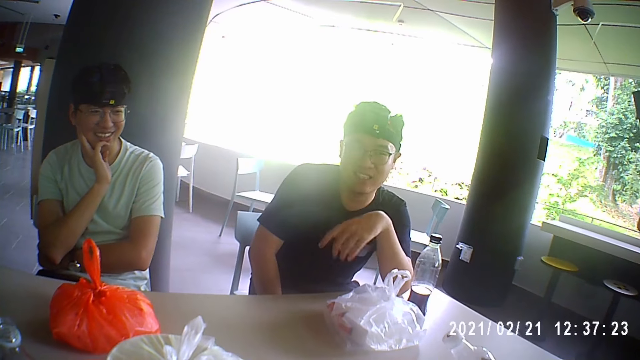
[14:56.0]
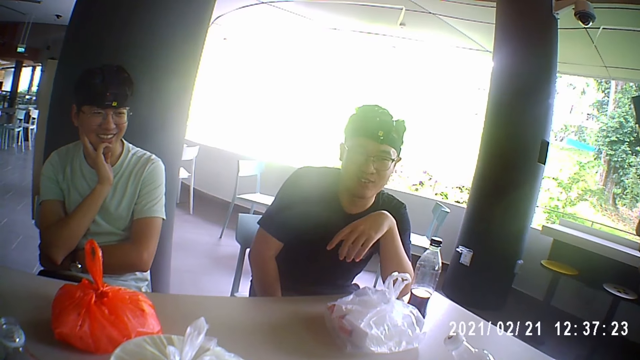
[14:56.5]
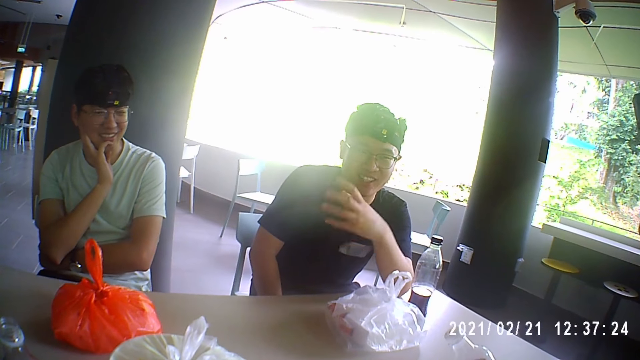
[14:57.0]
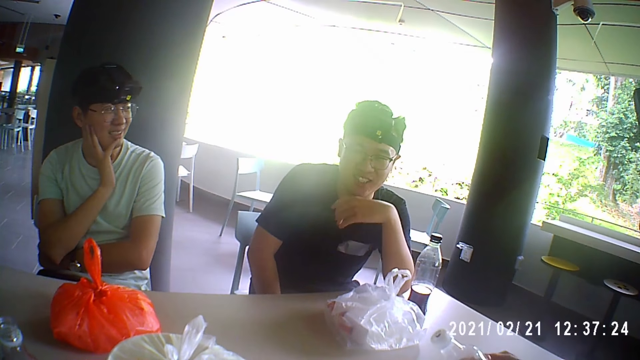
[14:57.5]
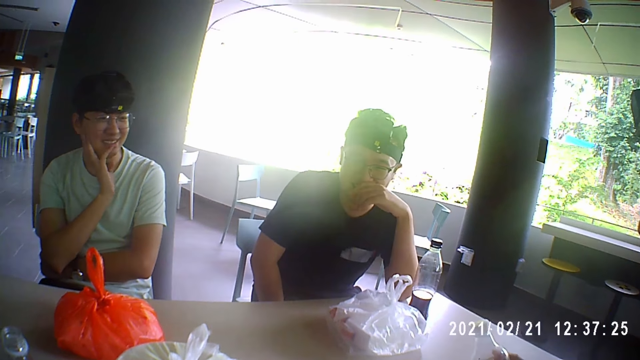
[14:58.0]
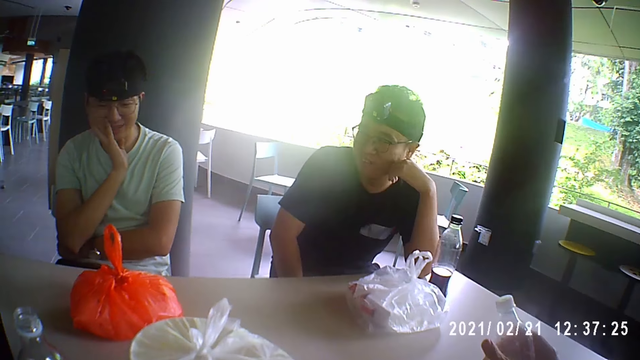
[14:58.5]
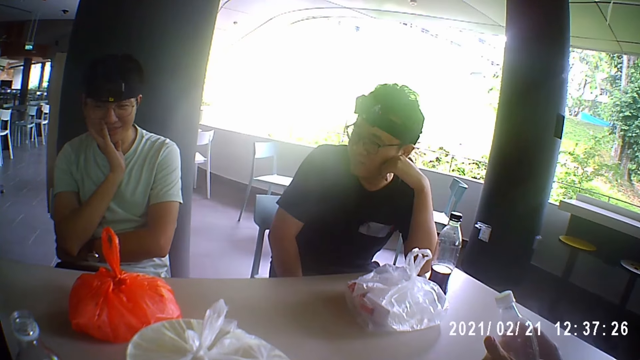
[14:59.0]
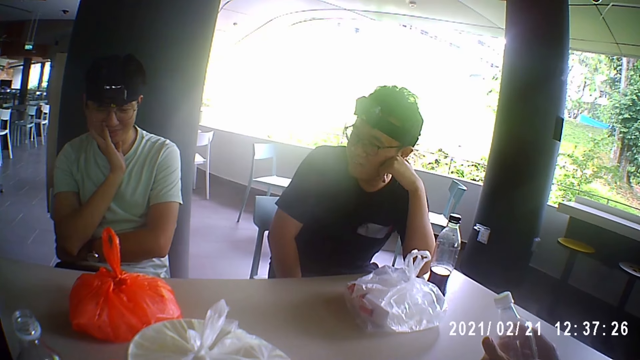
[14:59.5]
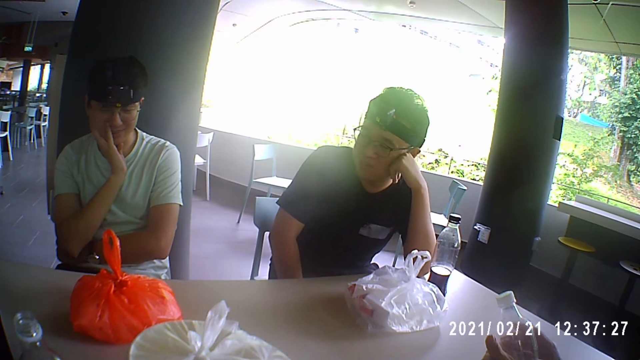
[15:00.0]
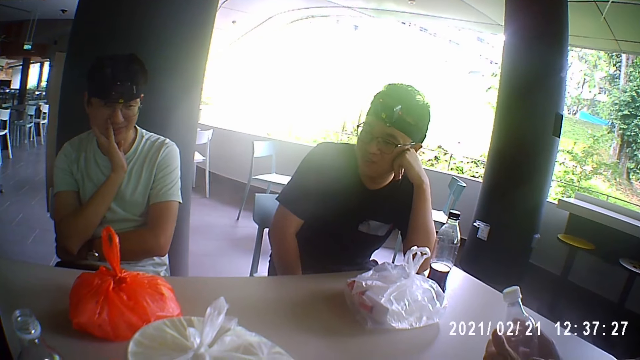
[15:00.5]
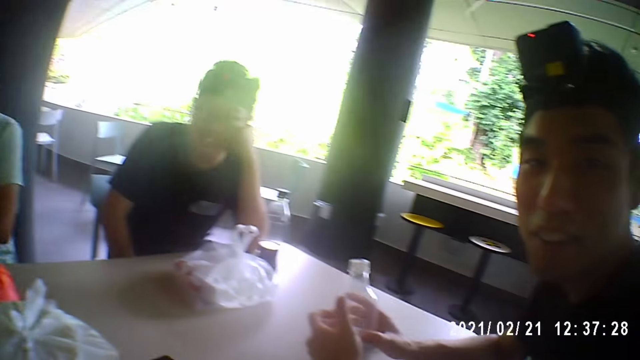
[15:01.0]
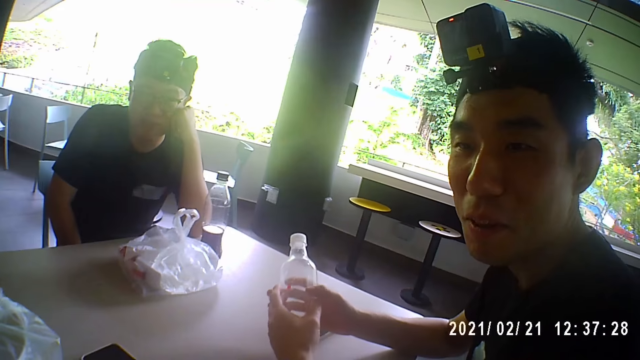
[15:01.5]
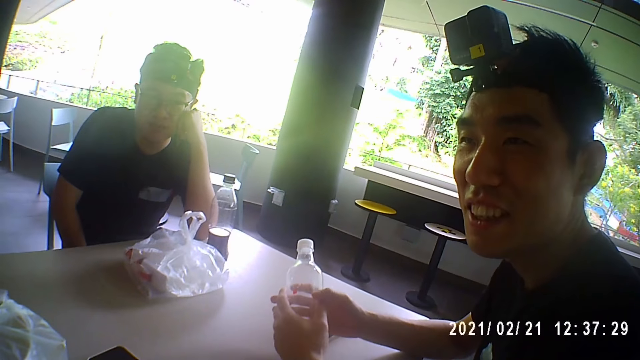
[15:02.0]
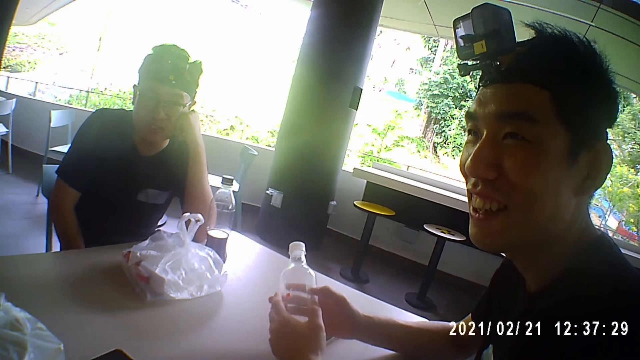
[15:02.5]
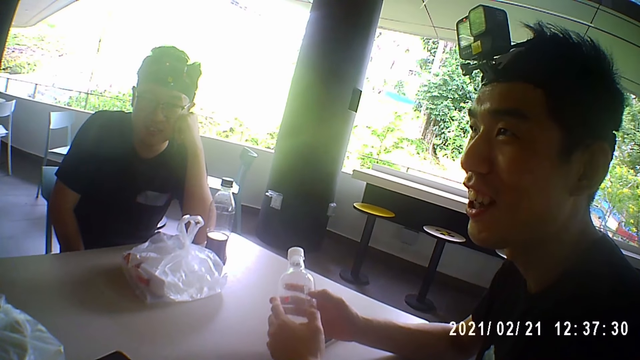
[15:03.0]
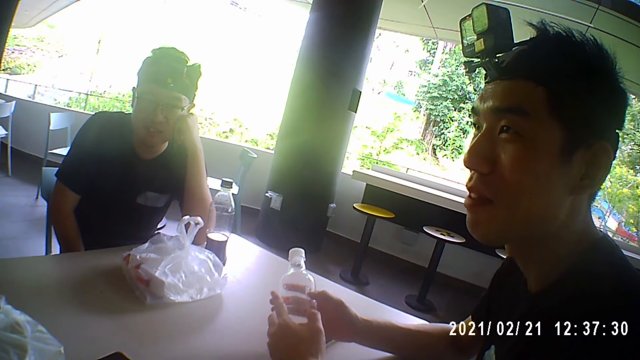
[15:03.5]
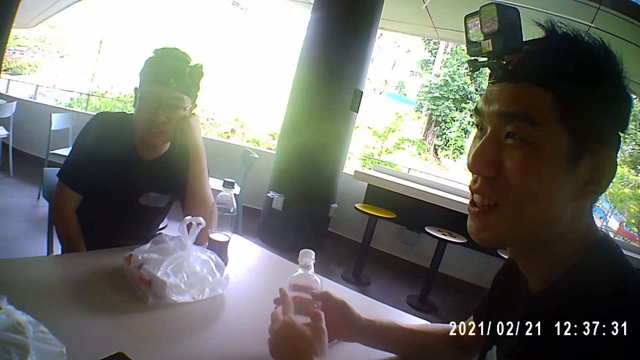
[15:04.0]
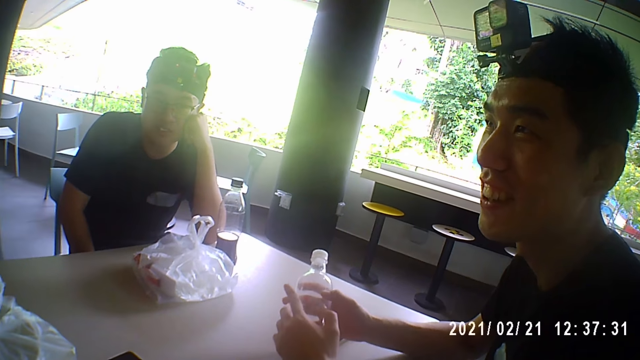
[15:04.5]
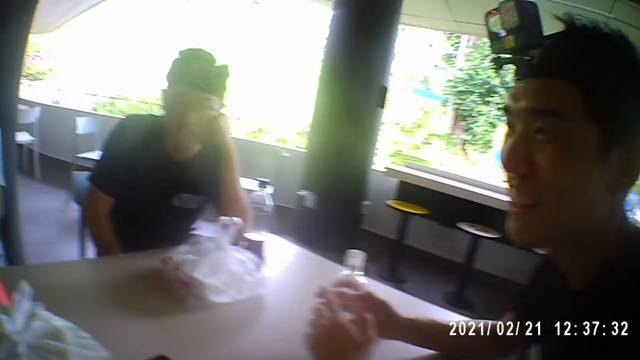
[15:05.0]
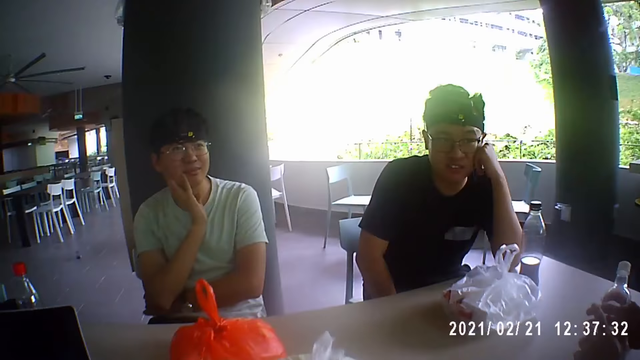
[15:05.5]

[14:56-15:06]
A man rests his head on his left hand. Another man converses with the group of people.

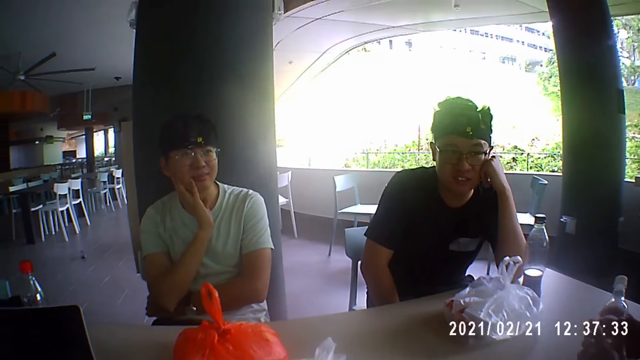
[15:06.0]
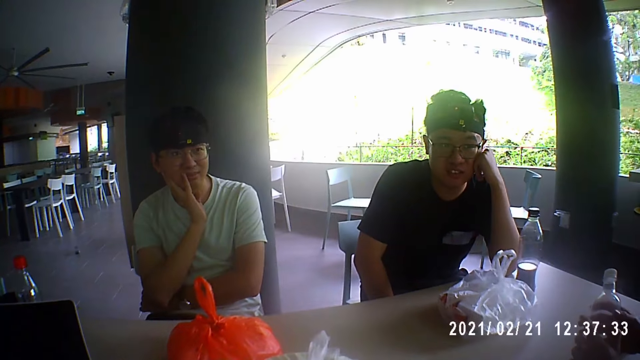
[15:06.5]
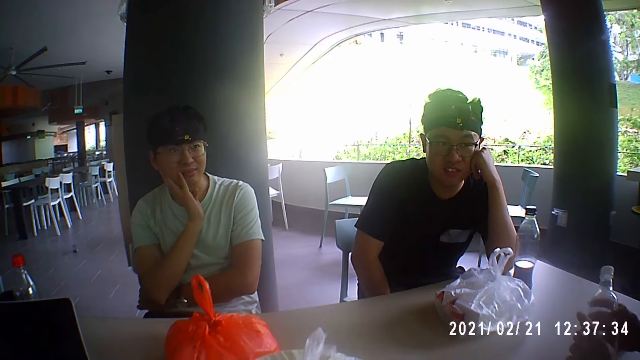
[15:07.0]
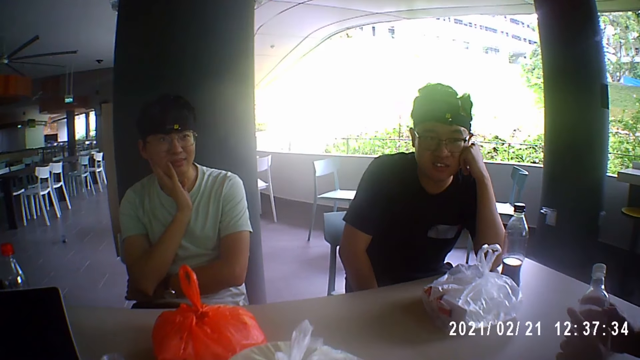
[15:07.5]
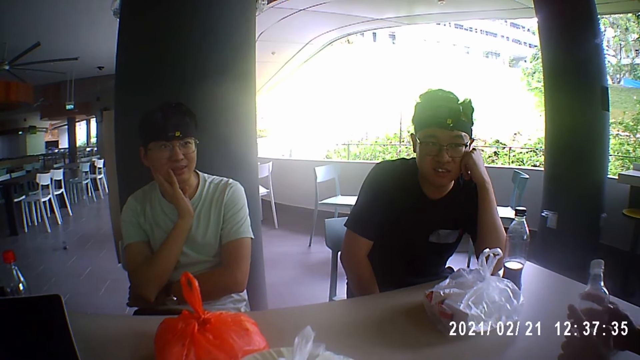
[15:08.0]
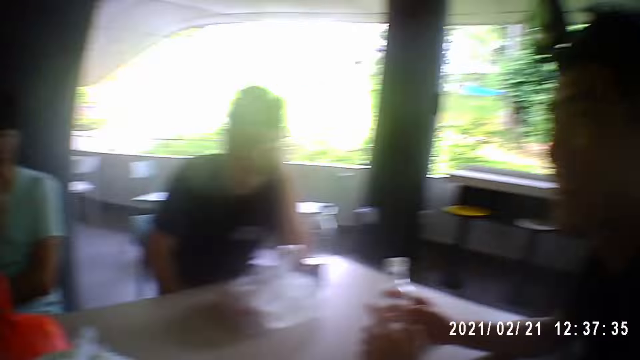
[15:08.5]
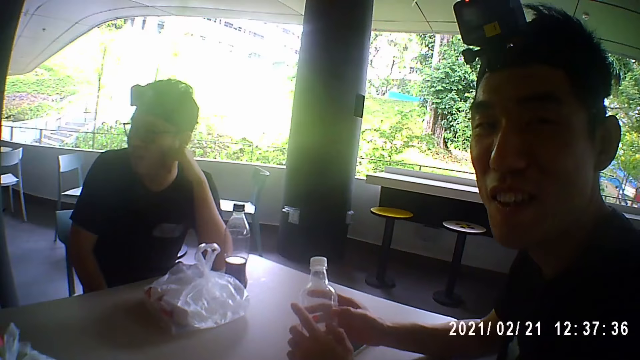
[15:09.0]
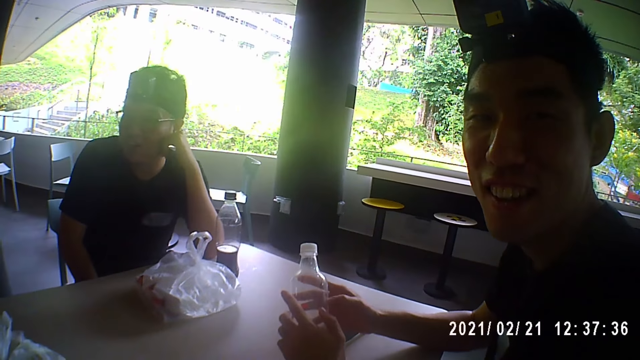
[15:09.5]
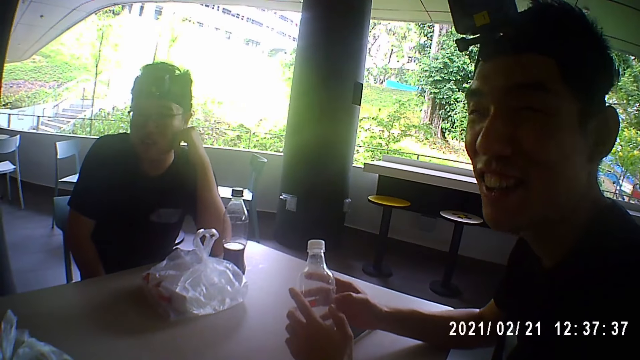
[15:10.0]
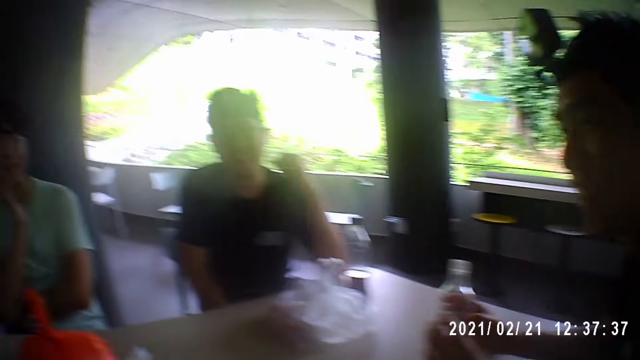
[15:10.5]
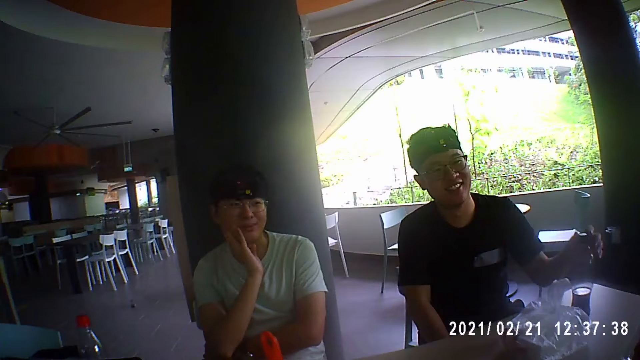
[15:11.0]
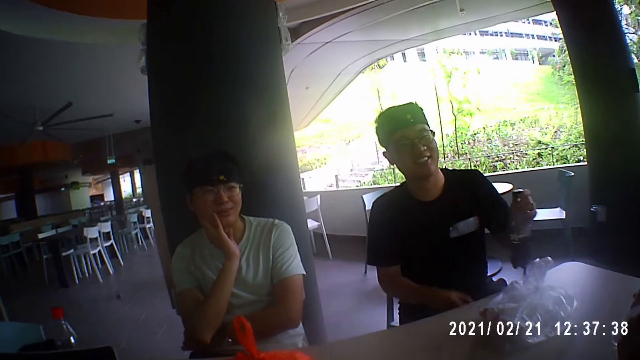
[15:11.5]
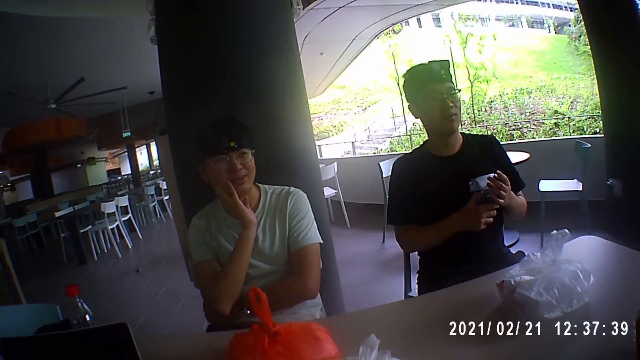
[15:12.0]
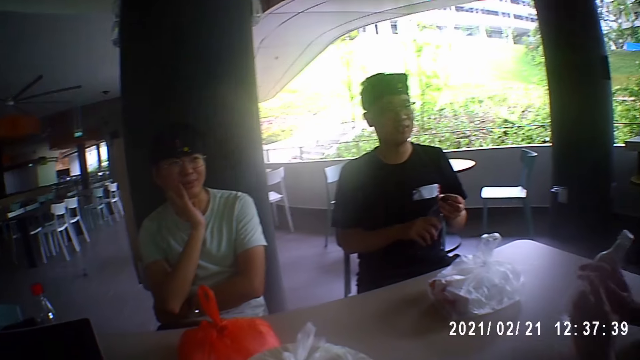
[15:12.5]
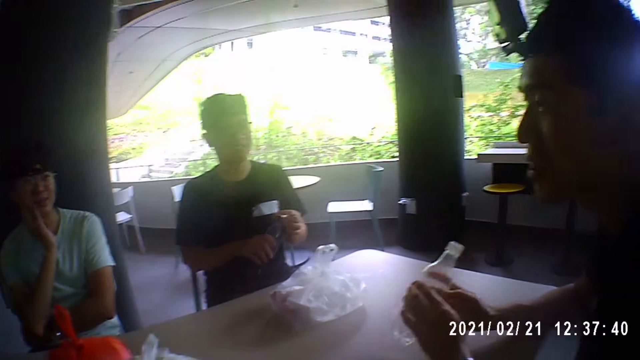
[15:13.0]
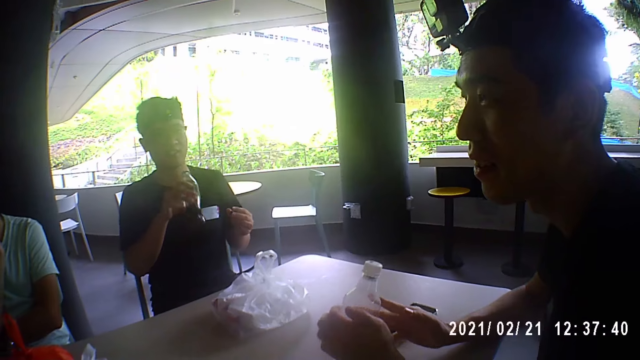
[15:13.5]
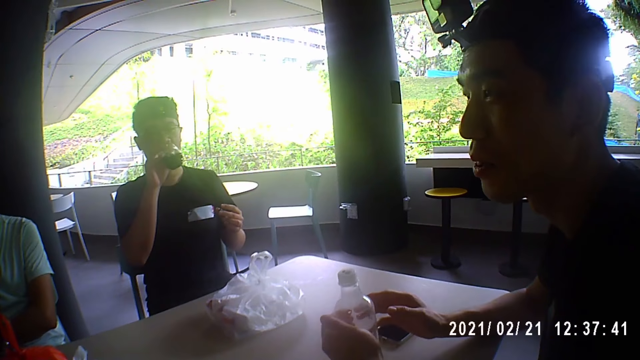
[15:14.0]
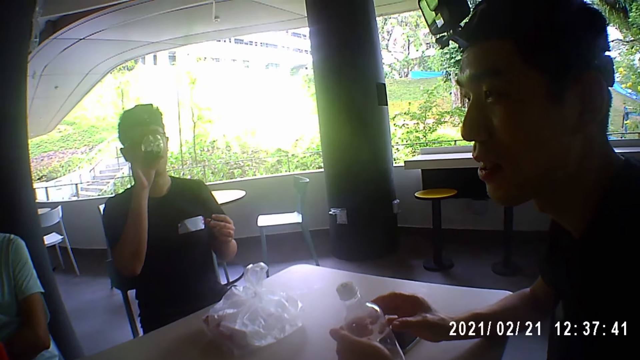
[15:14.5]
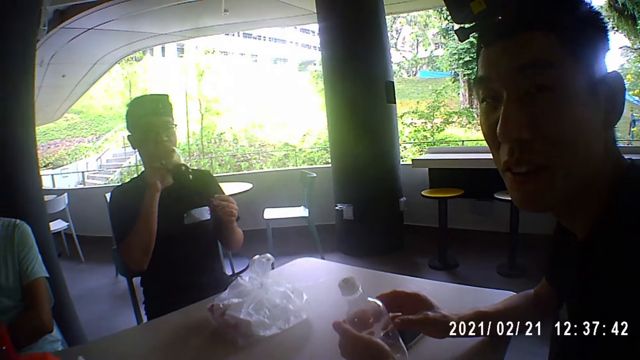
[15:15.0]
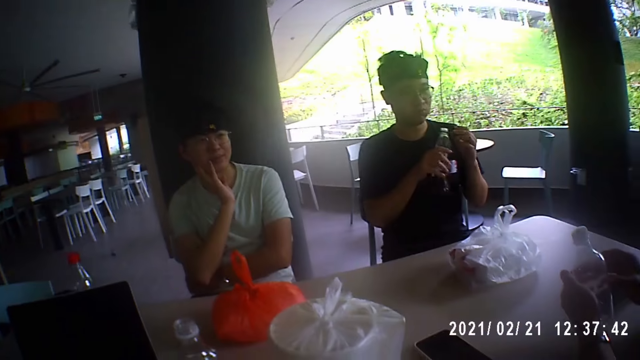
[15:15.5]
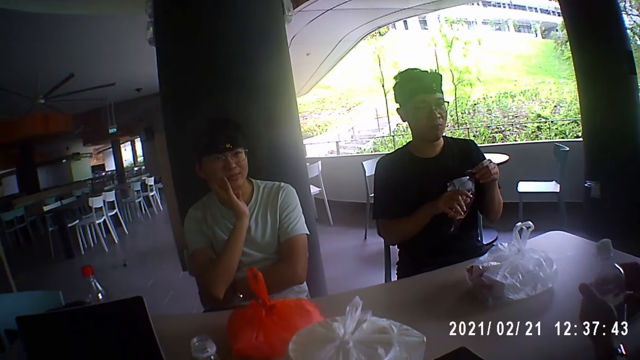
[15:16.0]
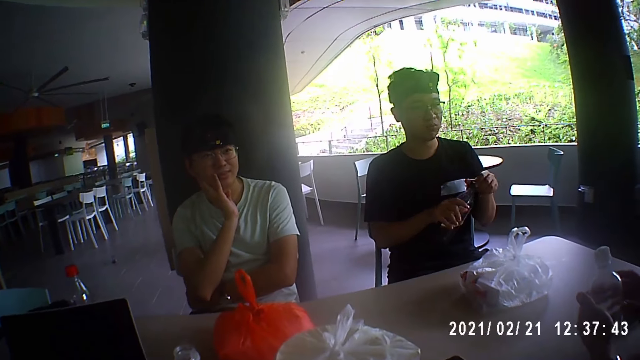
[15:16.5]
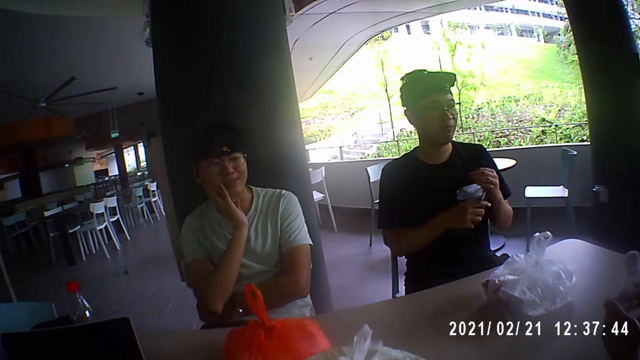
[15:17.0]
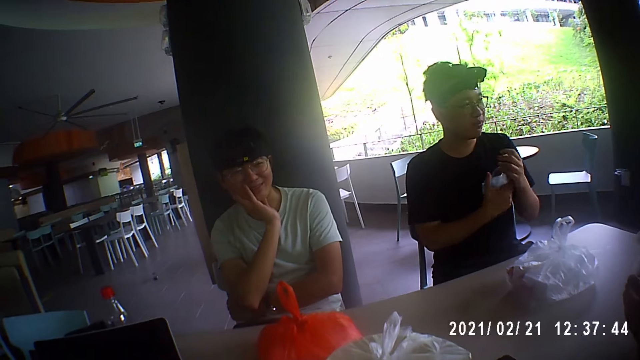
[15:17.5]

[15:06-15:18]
The camera wearer talks to a man, a second man and a third man. The second man talks to the camera wearer, the first man and the third man. The second man picks a bottle of cola from the table with his left hand. He holds the bottle of cola with both hands. The first man talks to the camera wearer, the second man and the third man. The second man opens the cover of the bottle of cola in his right hand with his left hand. The third man talks to the camera wearer, the first man and the second man. The second man drinks some cola from the bottle of cola in his right hand. He closes the bottle of cola in his right hand with the cover in his left hand.
